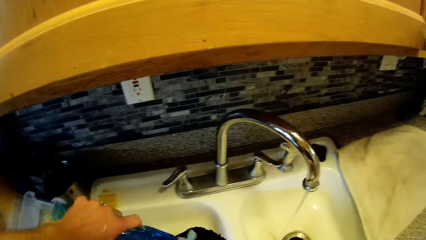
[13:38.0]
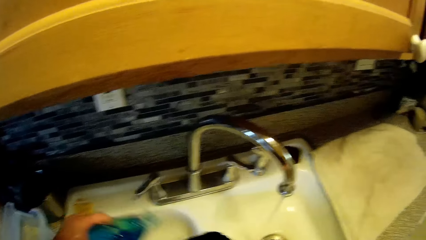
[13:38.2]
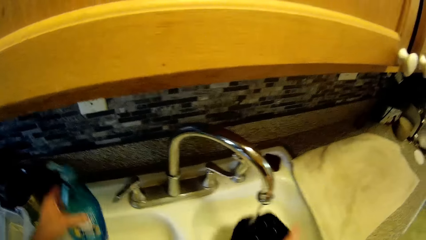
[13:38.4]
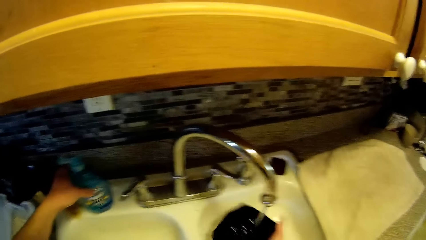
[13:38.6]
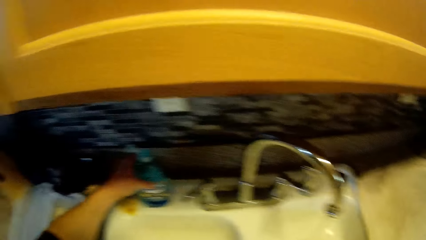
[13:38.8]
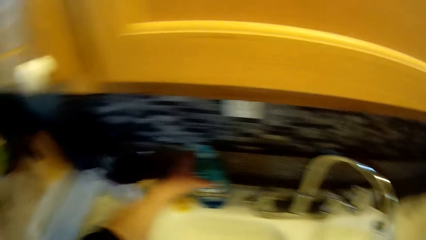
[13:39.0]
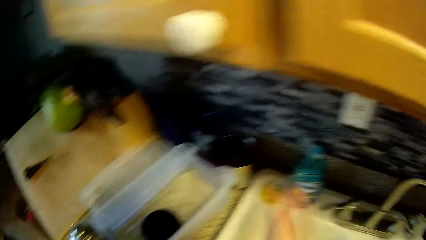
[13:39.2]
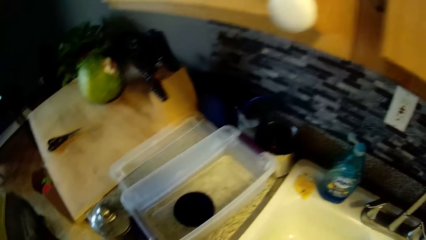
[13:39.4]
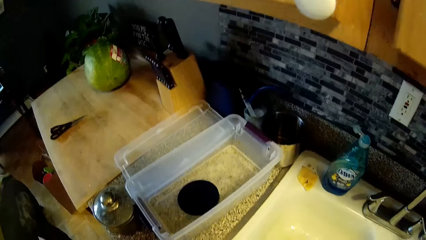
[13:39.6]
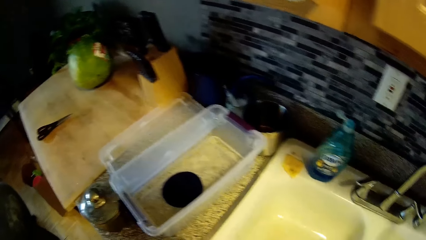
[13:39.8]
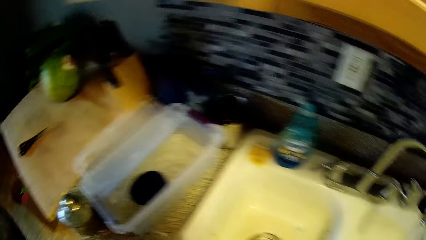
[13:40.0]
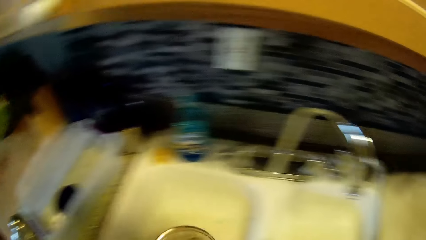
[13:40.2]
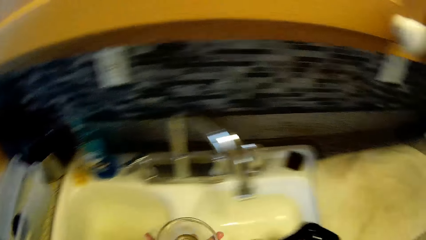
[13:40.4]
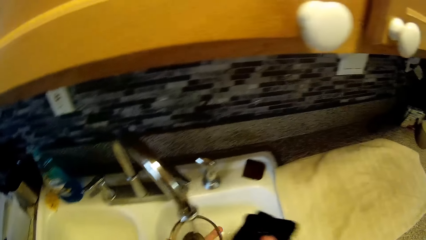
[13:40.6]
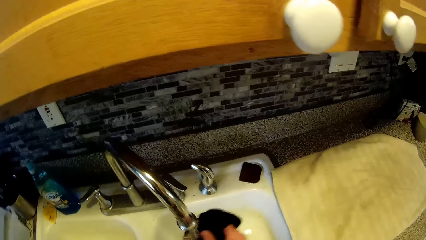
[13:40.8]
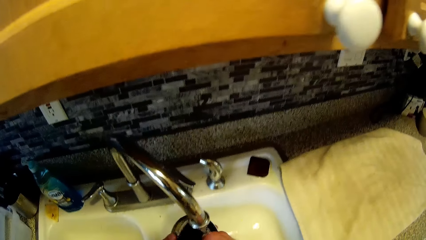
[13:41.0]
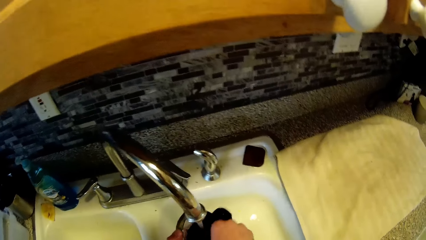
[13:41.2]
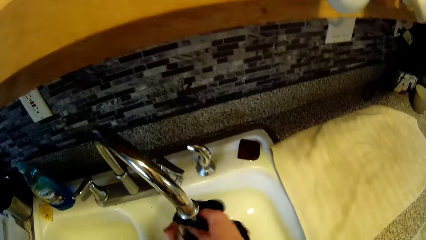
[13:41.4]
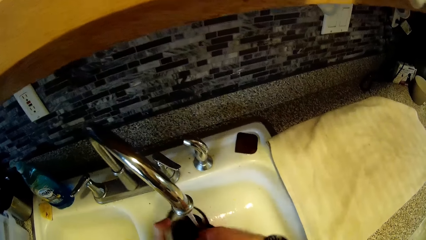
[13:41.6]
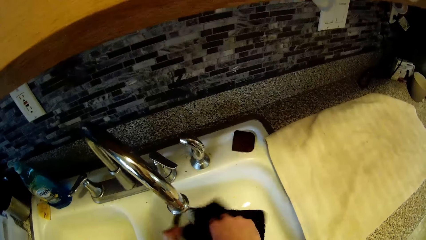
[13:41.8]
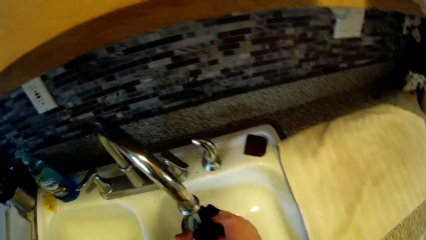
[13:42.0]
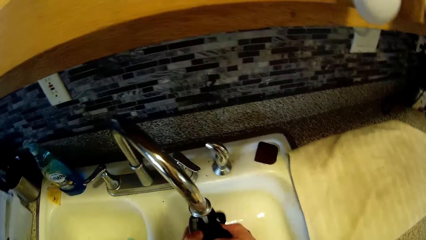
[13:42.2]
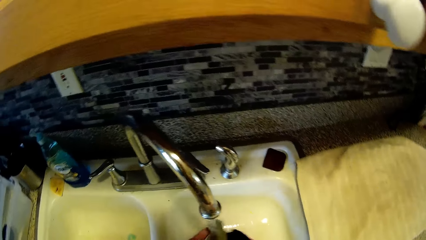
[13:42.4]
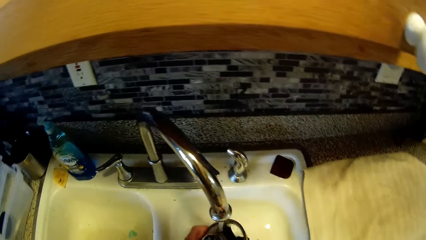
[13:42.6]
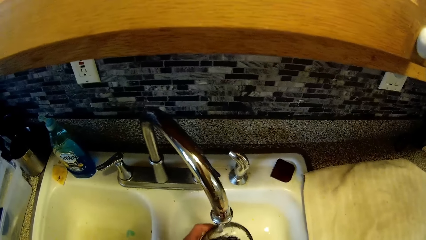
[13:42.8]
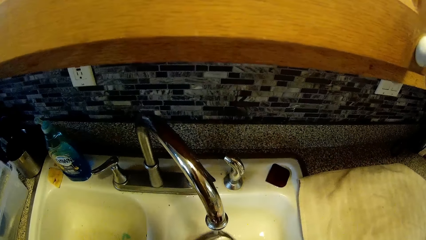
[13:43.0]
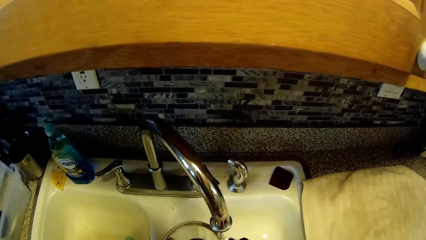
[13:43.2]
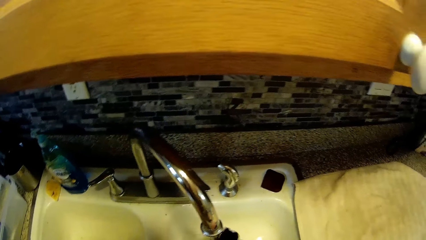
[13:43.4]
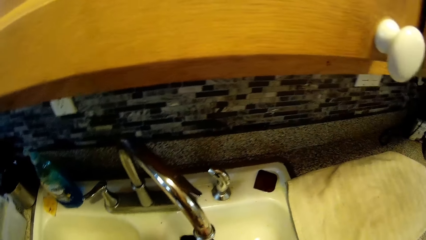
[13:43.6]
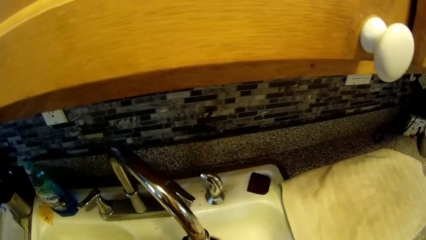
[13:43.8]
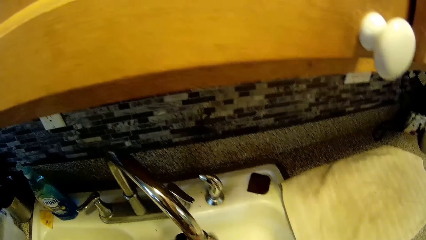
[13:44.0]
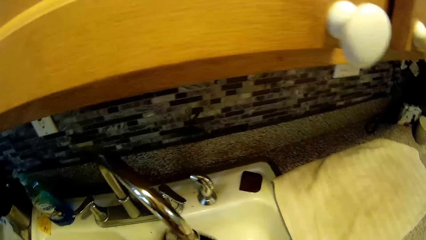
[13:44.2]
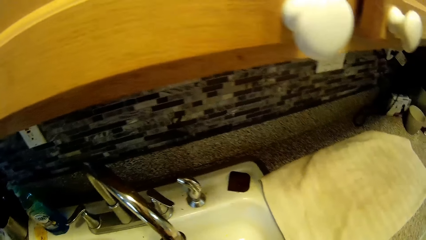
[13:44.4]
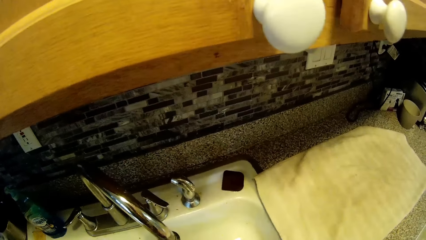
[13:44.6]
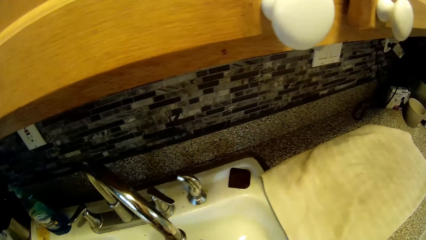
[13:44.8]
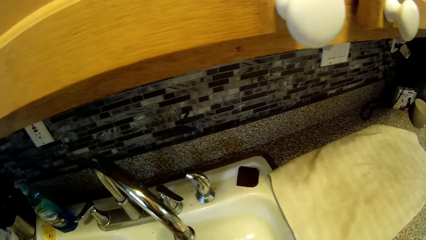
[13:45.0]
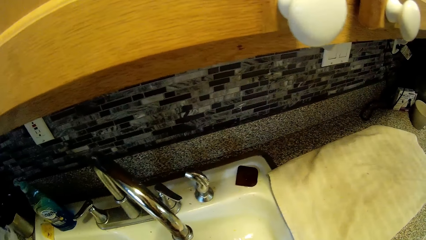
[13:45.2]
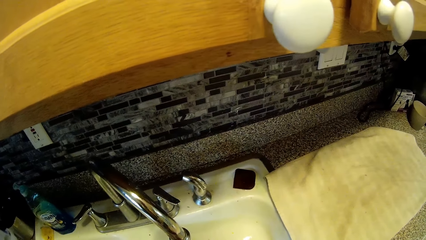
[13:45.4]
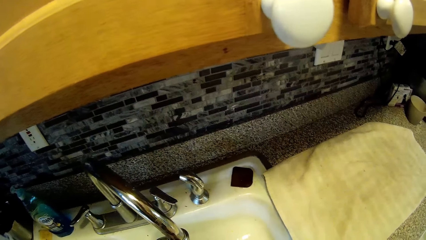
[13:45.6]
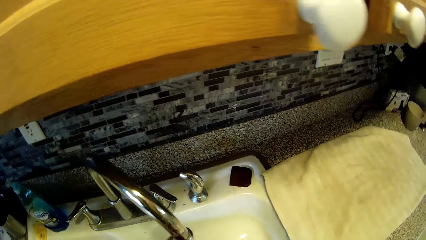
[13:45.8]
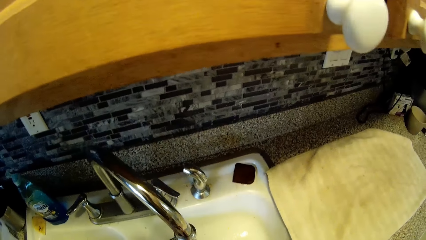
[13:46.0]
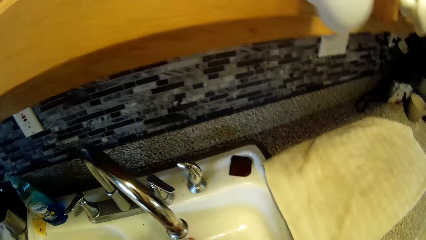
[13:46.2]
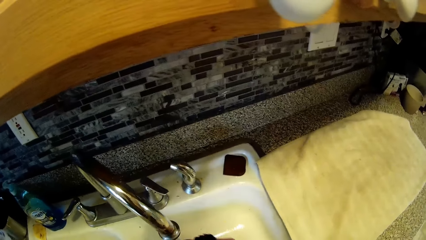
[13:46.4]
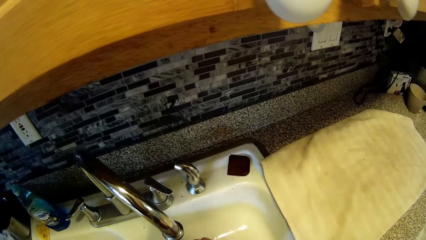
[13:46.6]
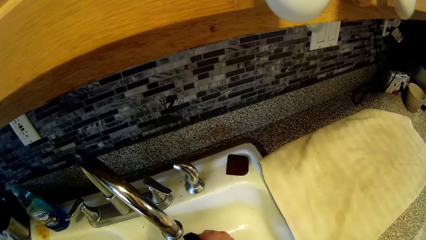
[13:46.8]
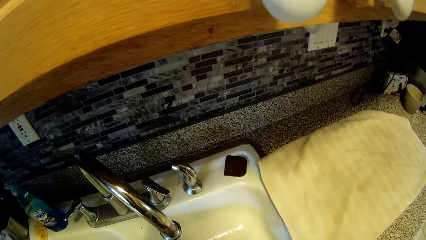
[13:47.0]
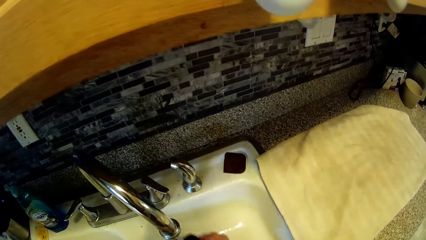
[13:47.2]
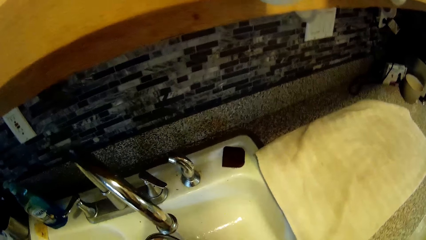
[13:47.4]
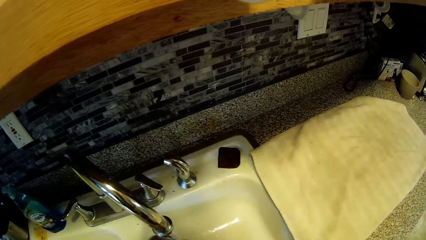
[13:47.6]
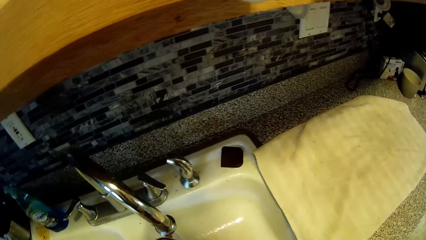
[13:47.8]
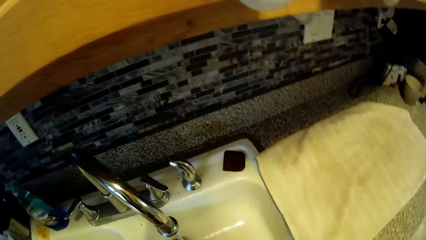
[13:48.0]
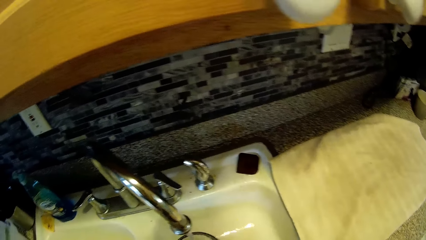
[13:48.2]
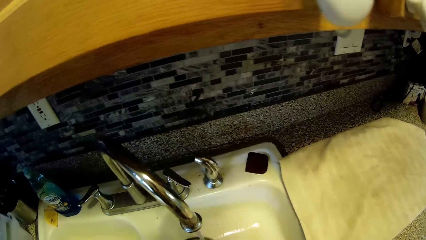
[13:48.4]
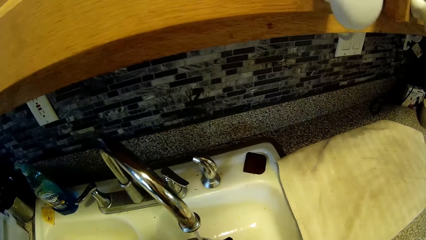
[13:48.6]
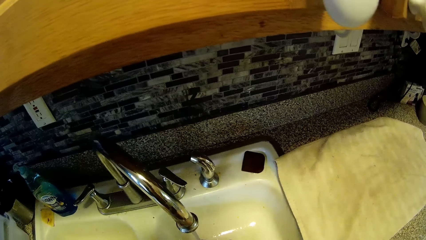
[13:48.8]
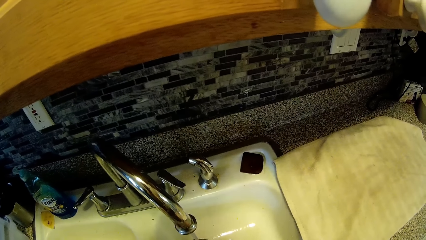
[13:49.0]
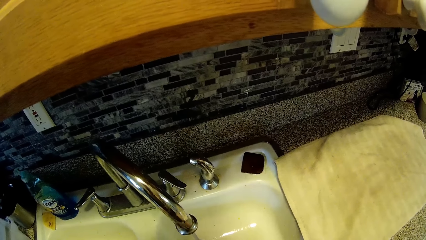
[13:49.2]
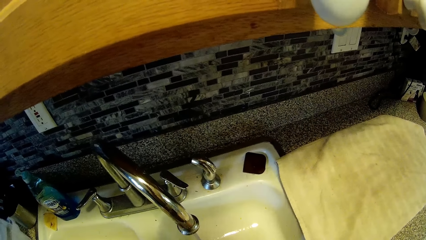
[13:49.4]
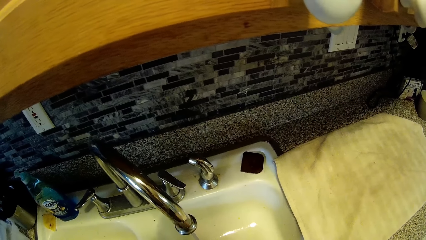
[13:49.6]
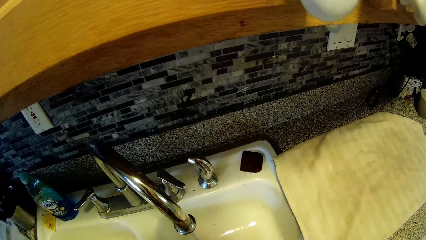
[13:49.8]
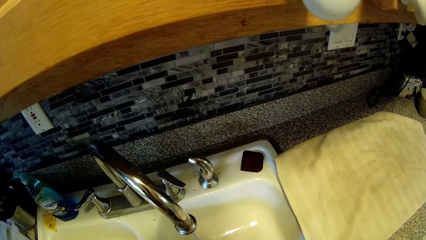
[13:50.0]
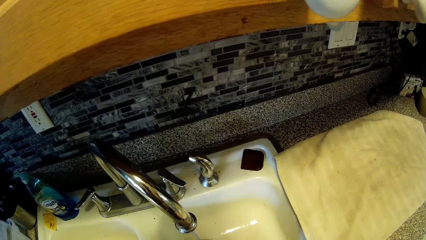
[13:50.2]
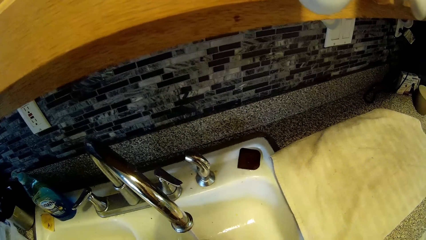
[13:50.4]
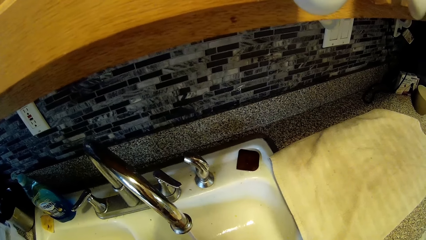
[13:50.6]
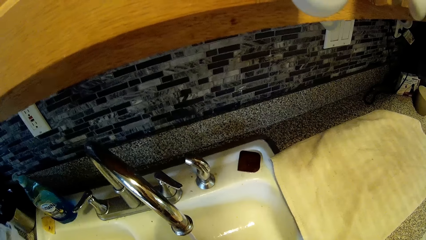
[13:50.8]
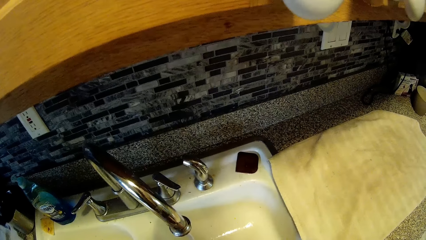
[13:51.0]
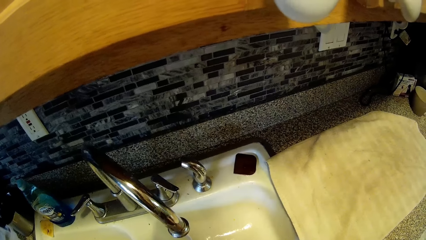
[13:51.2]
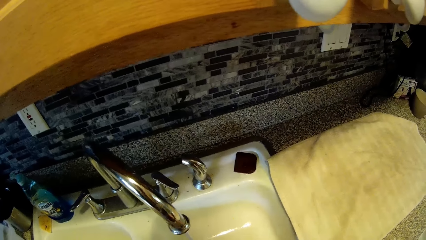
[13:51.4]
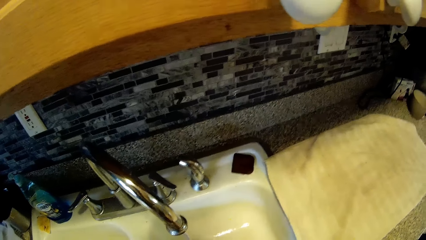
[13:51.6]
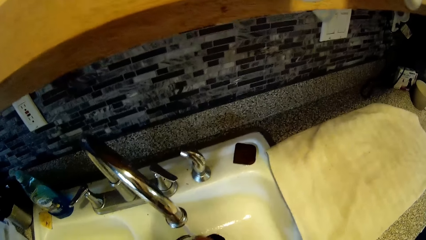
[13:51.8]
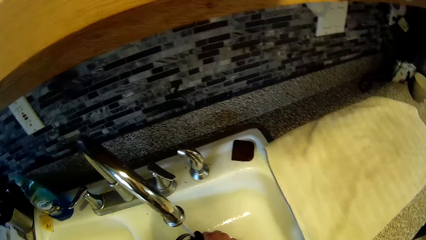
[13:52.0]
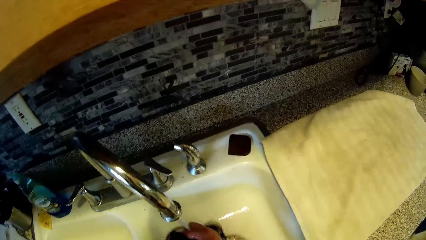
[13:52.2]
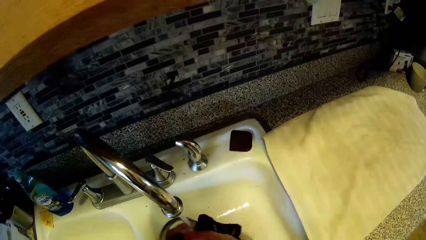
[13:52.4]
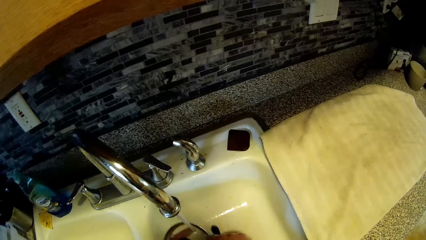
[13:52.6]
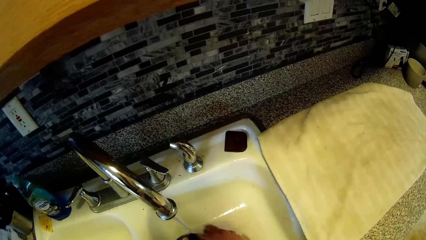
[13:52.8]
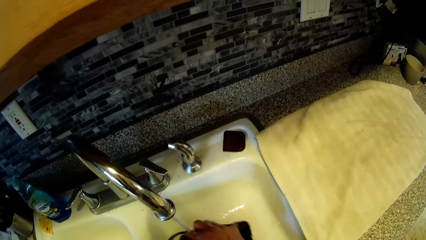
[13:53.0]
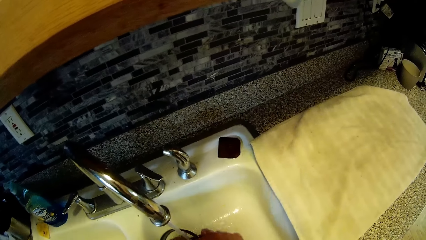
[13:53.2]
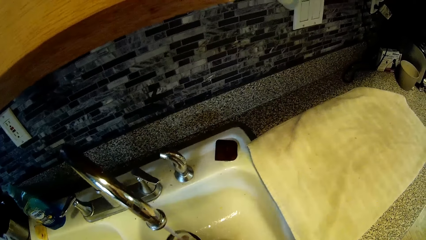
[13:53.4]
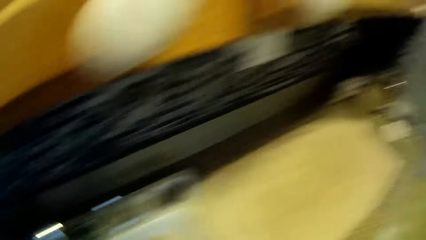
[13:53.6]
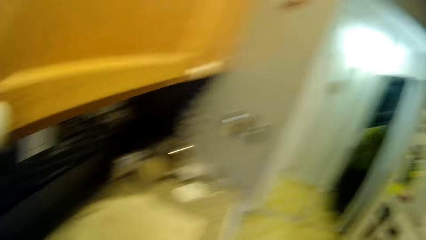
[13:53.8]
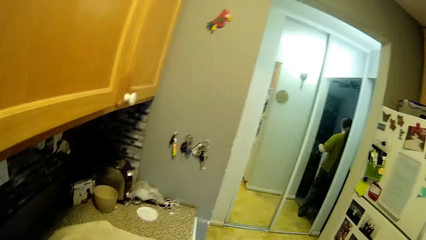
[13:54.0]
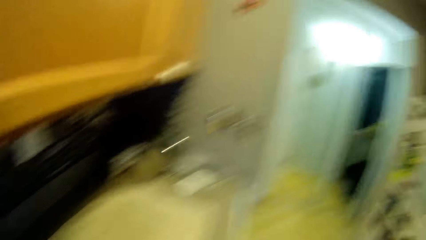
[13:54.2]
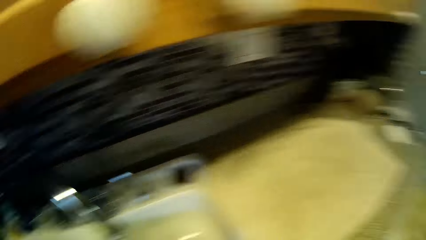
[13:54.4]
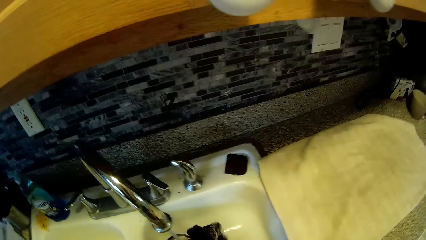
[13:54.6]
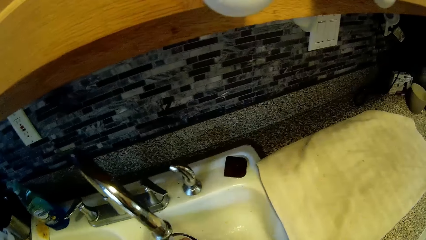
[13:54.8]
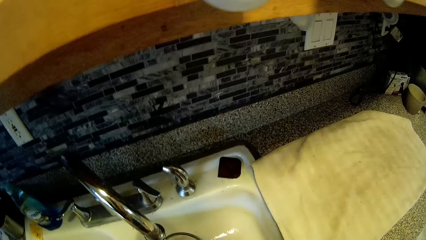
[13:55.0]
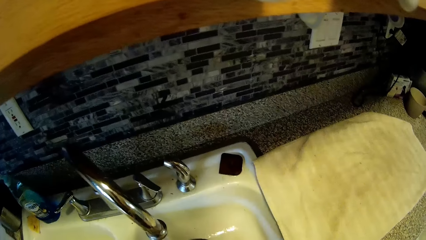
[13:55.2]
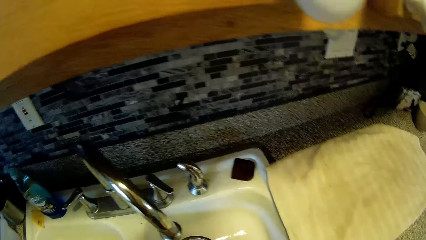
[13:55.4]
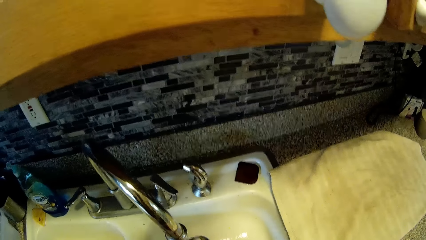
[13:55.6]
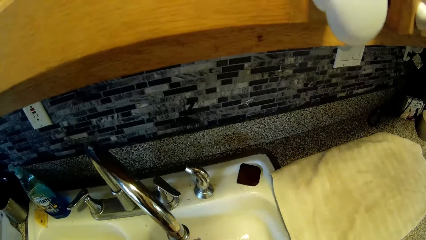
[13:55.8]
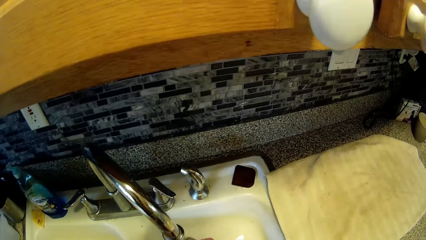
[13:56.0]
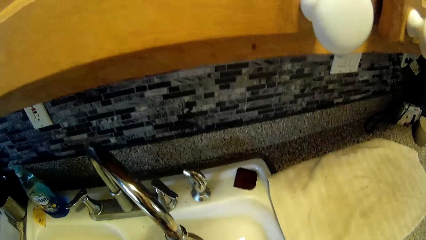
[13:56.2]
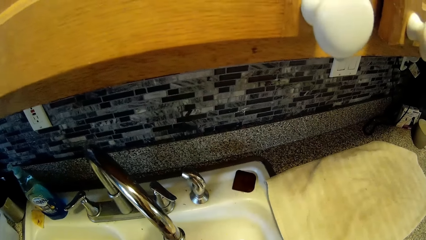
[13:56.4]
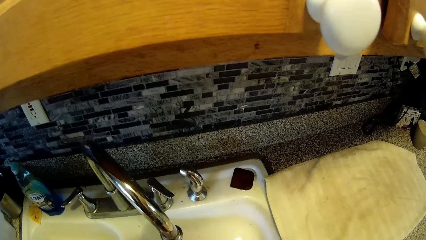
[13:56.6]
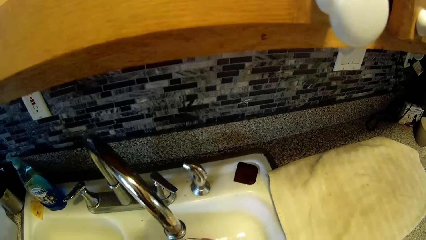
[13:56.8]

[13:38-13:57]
The camera wearer places the container of soap on the sink with his left hand. He washes a lid of pot in his left hand with the sponge in his right hand. He interacts with the woman. He converses with the woman. The woman stands at the door.
